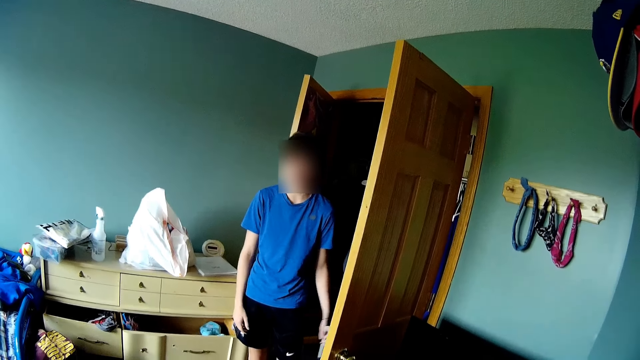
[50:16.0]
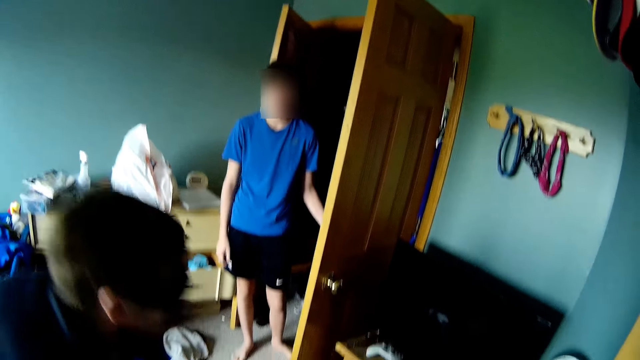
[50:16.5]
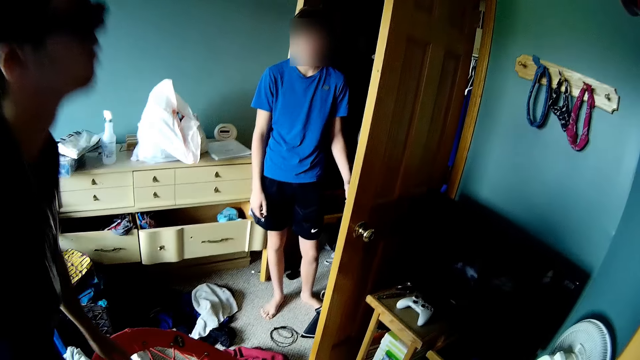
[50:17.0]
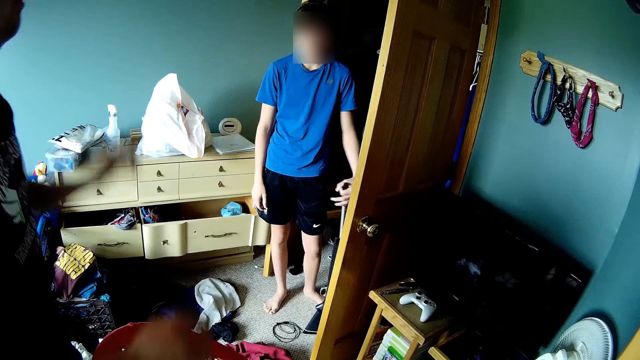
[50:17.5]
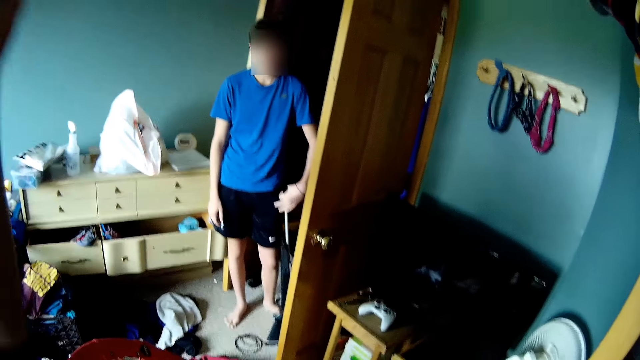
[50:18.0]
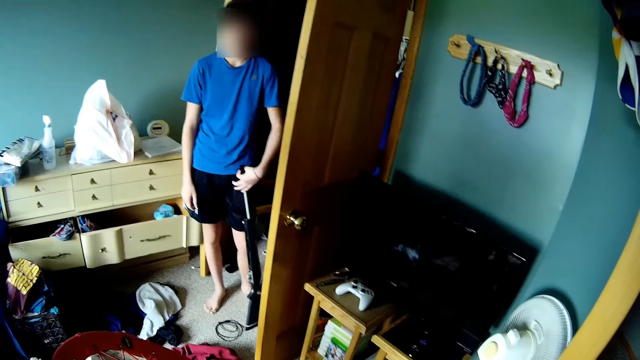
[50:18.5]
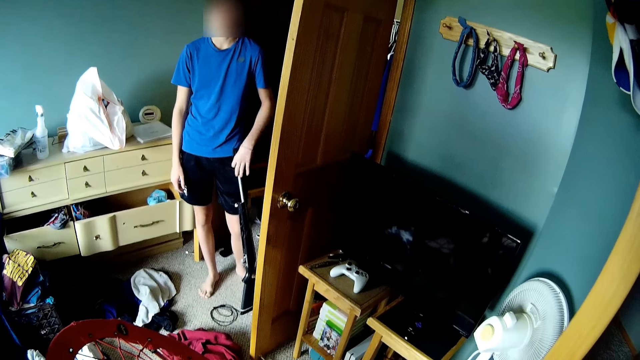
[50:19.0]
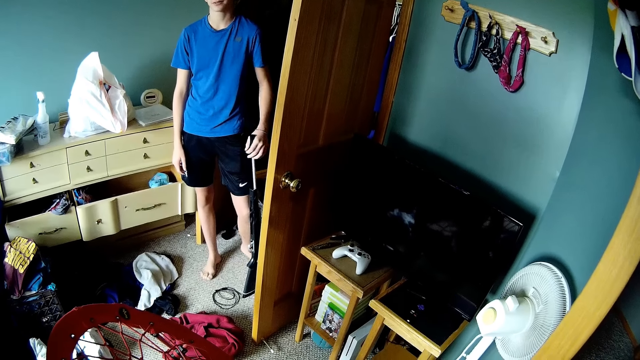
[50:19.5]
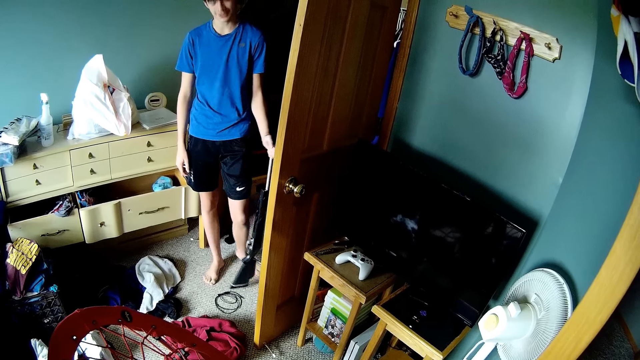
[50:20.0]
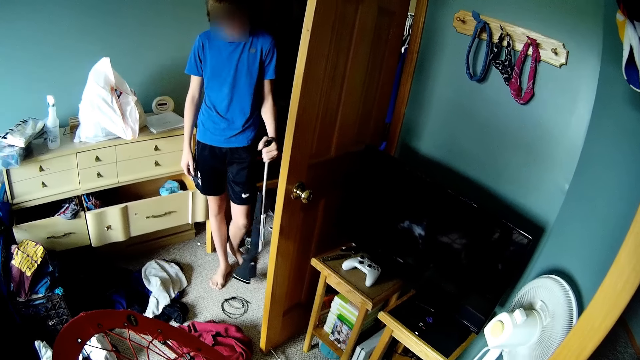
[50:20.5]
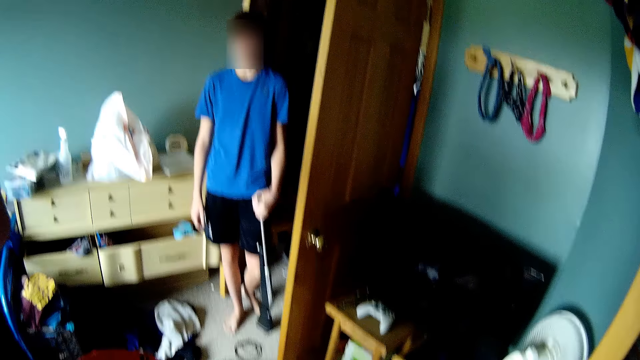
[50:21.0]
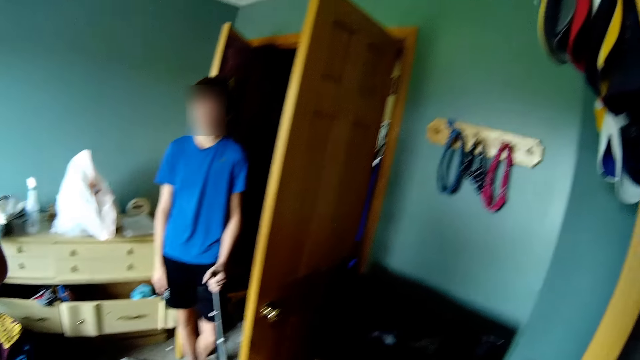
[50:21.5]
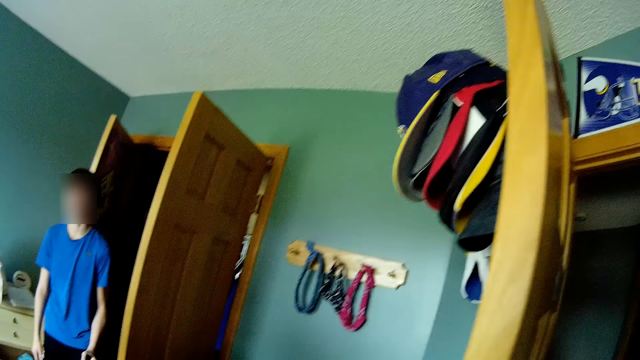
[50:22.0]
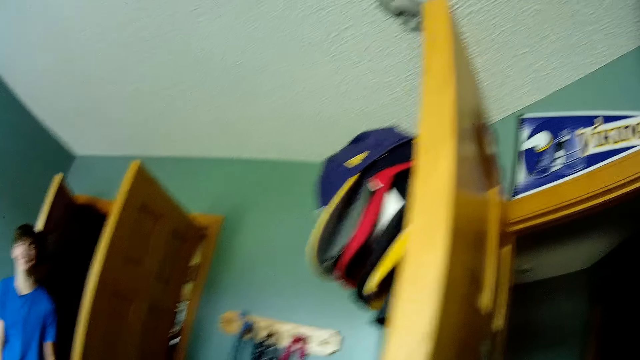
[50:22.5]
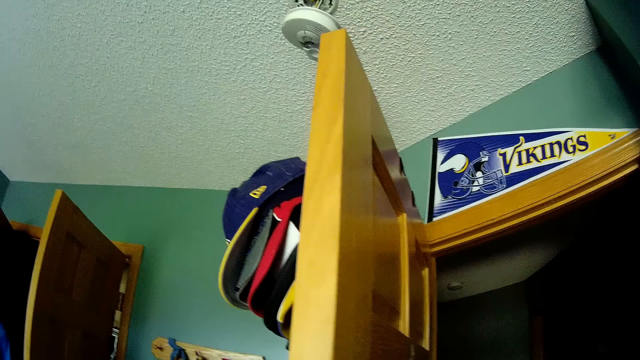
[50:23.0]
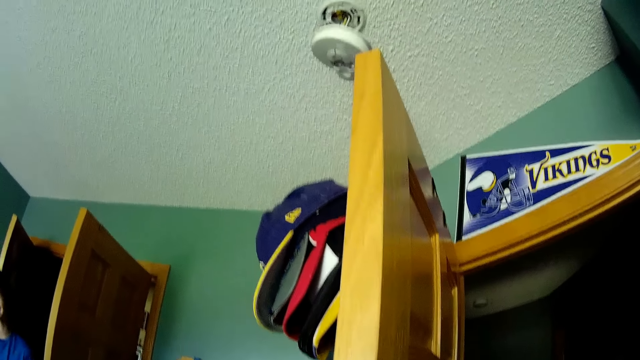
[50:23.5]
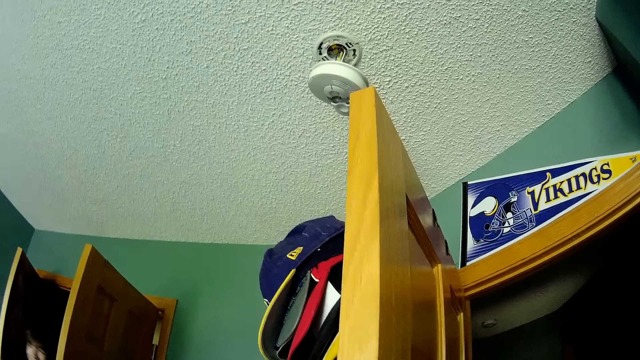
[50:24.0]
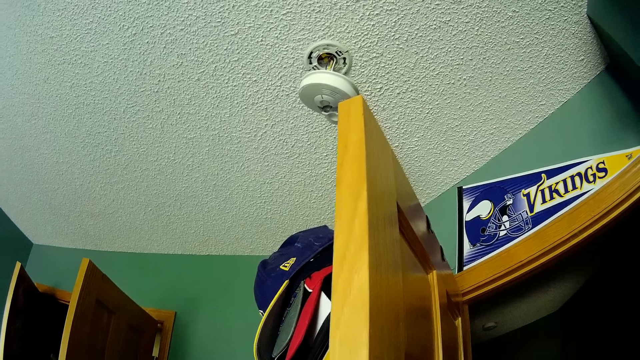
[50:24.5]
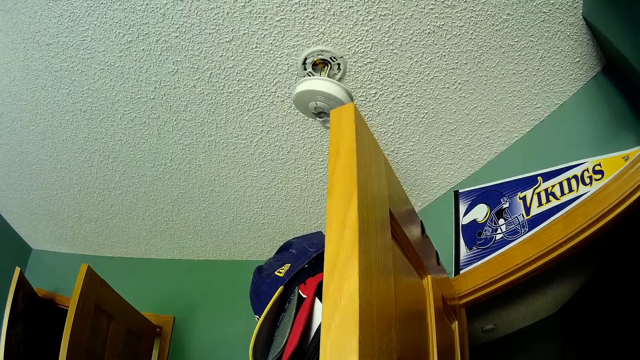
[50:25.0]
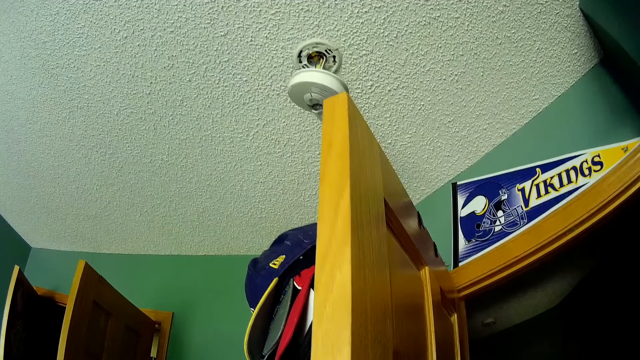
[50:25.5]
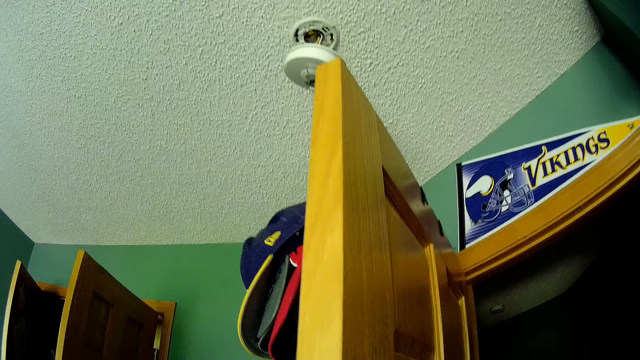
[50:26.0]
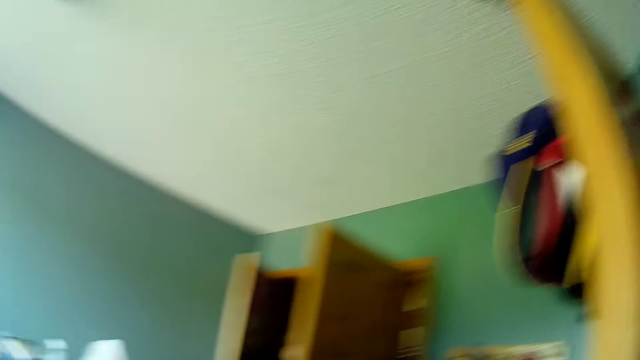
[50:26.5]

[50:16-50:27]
A man raises up and touches his head. A man fixes the camera. The camera wearer looks at another man. They look around the house. They converse with two men. The other man holds a hockey stick. The camera wearer looks at a wardrobe. They look around the room. They look at caps.

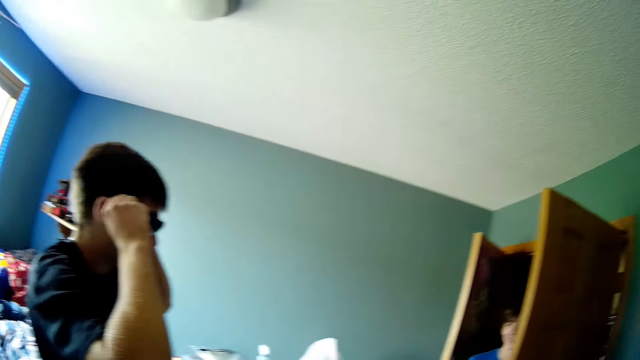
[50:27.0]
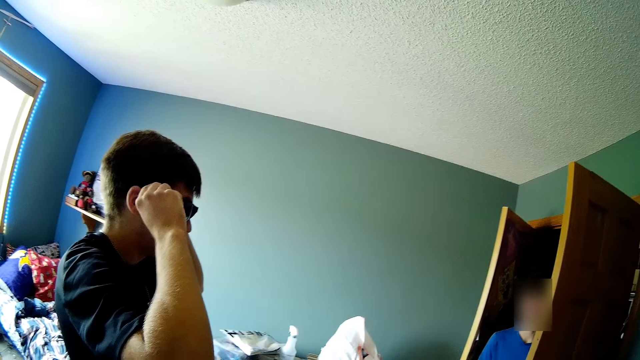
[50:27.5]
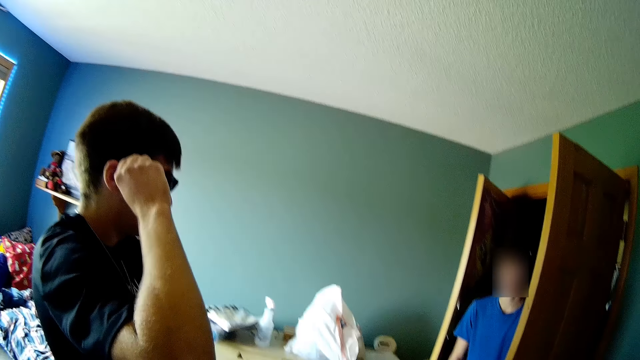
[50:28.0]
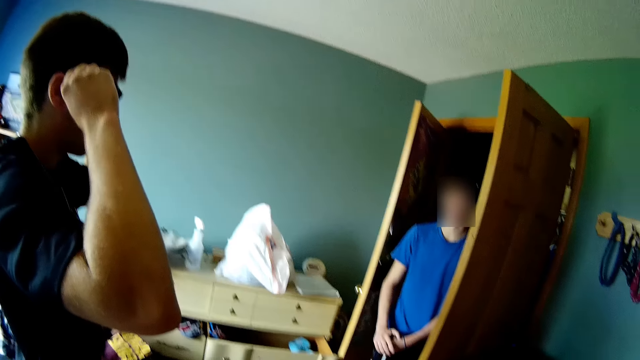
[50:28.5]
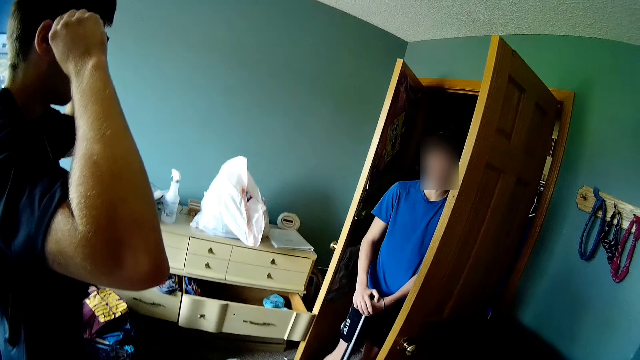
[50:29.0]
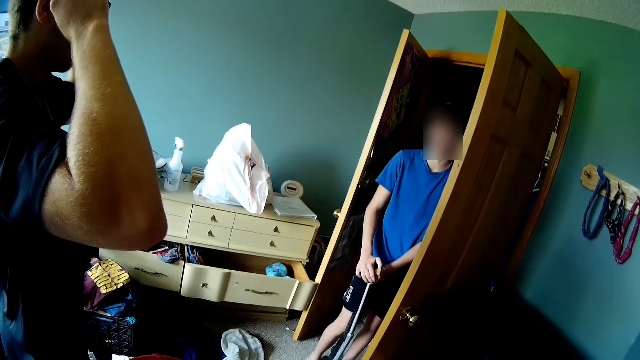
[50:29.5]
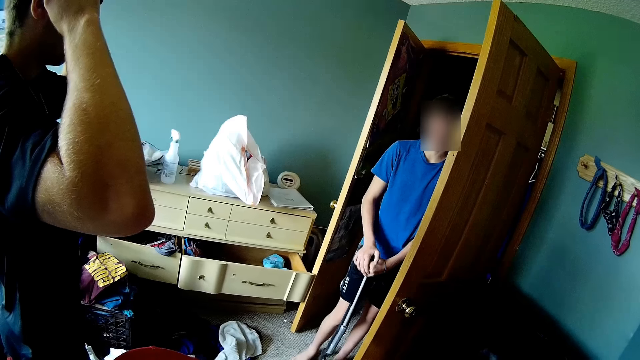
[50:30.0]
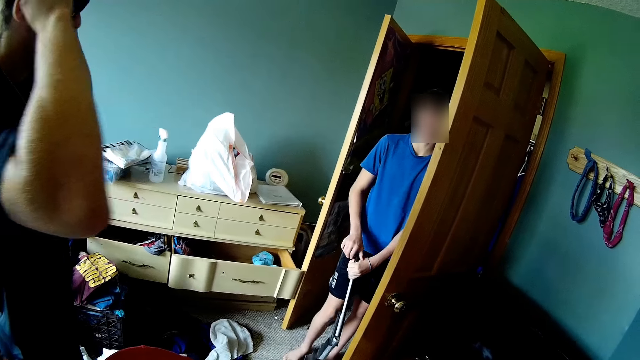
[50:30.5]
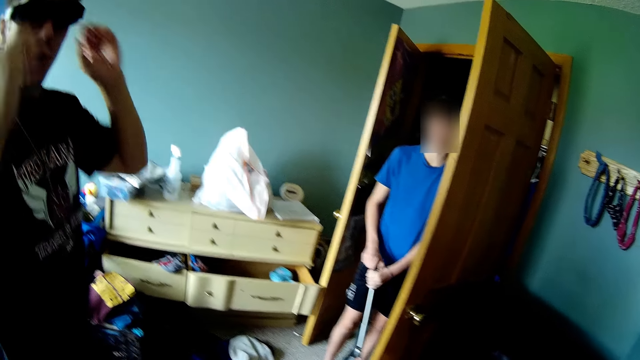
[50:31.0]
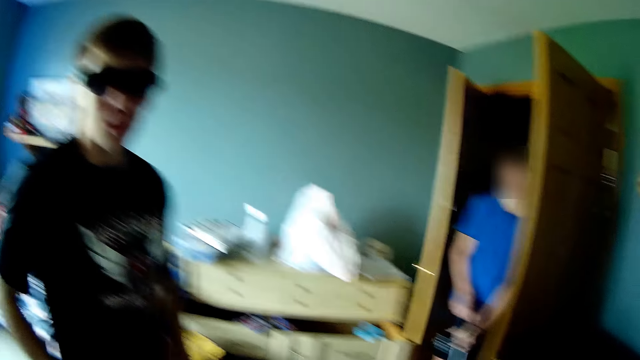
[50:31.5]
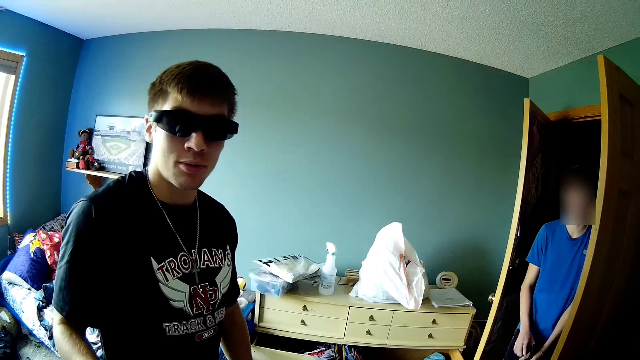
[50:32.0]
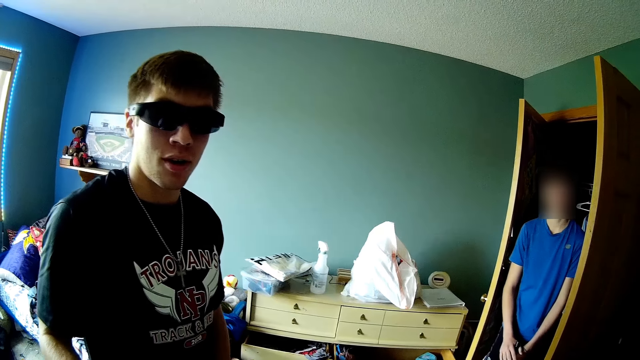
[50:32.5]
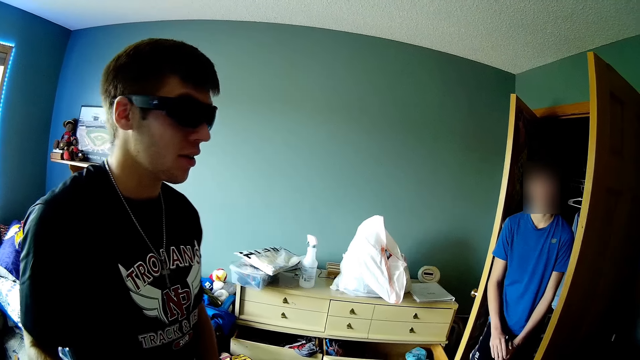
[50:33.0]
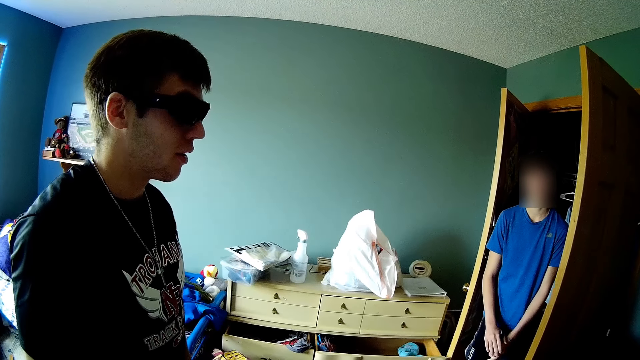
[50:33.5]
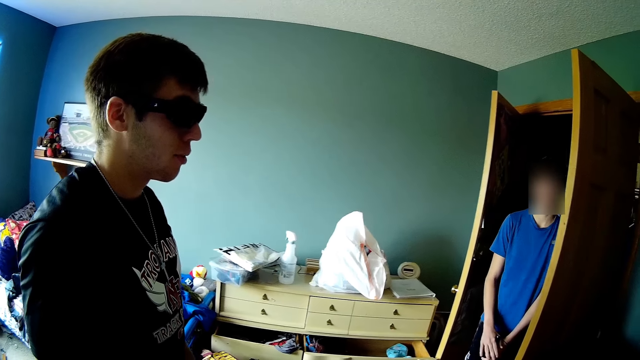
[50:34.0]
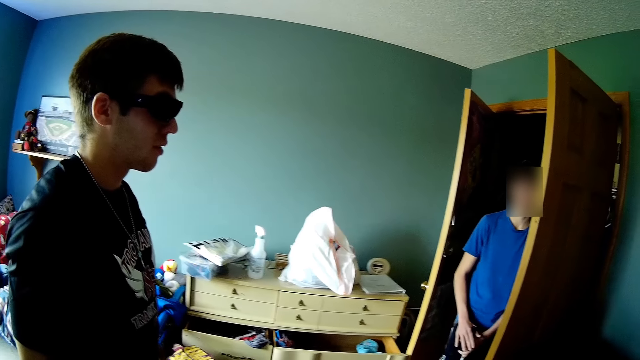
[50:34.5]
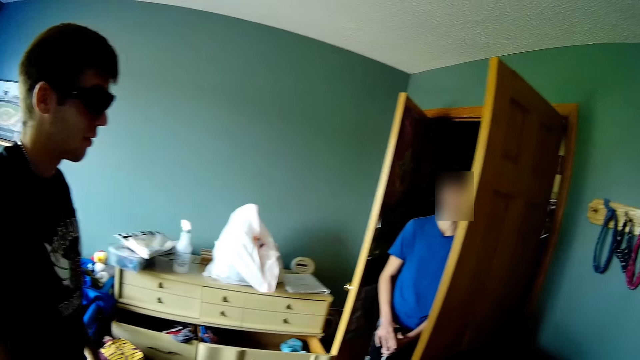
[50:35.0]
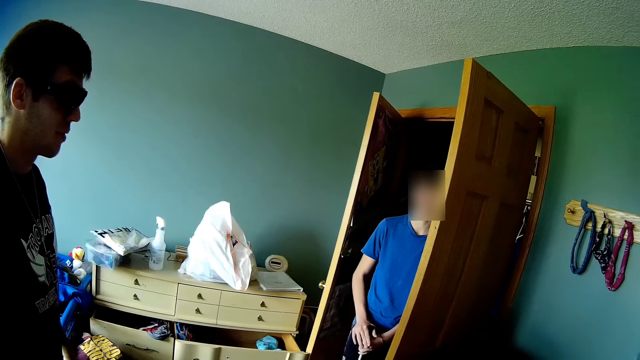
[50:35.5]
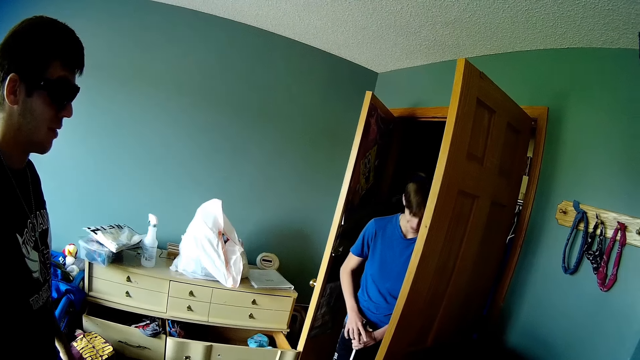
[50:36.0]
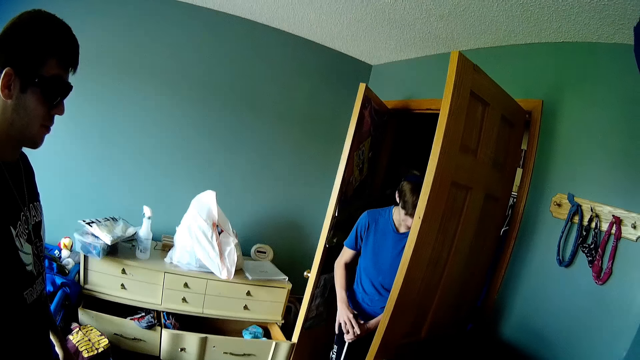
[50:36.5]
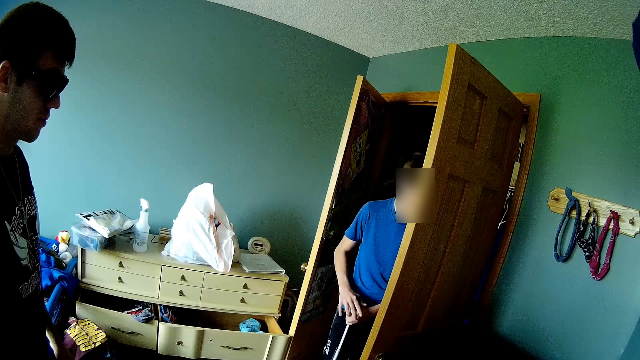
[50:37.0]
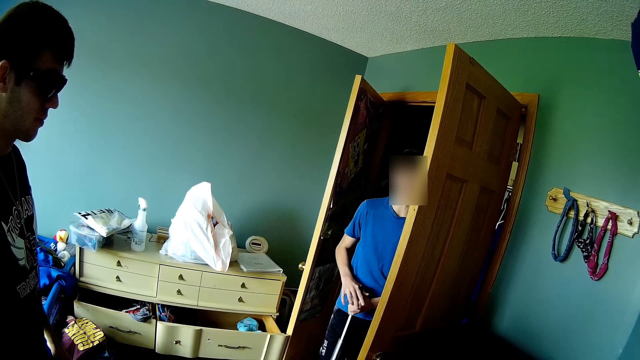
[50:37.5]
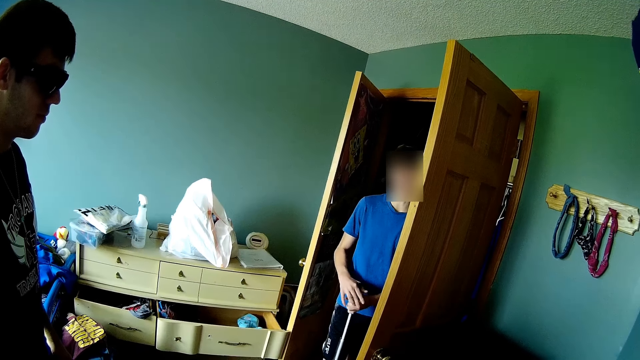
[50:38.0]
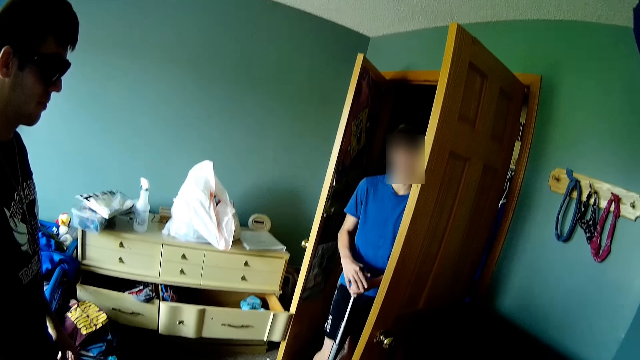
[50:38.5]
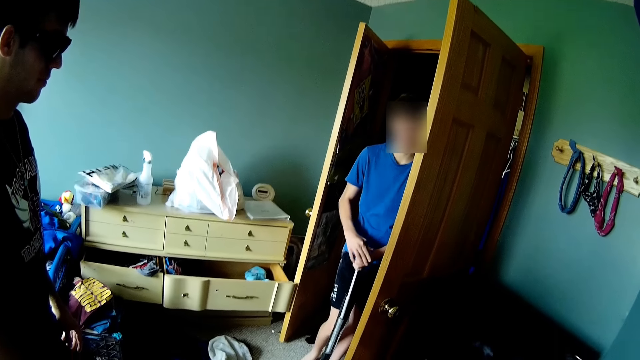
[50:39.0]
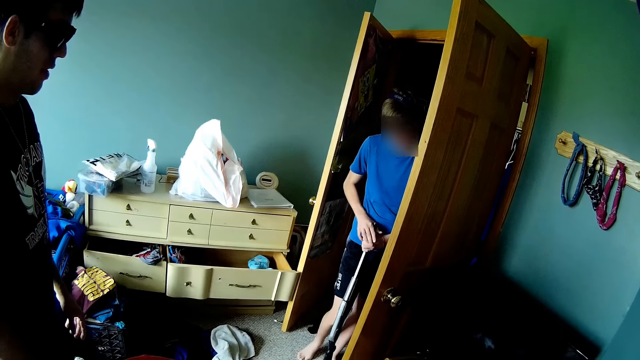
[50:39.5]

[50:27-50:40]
The camera wearer looks at a man. A man fixes the camera. The camera wearer converses with two men. A man converses with the camera wearer. Another man converses with the camera wearer.
